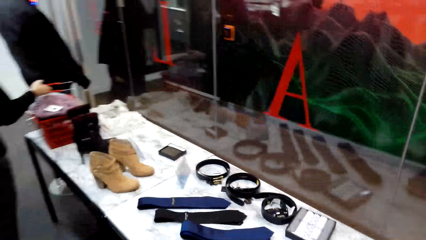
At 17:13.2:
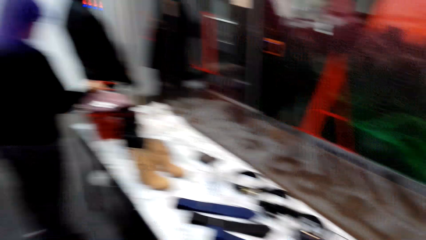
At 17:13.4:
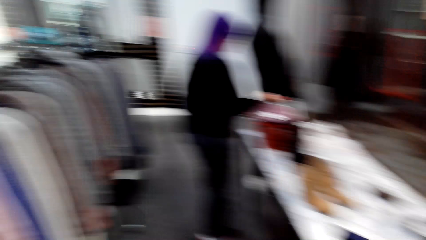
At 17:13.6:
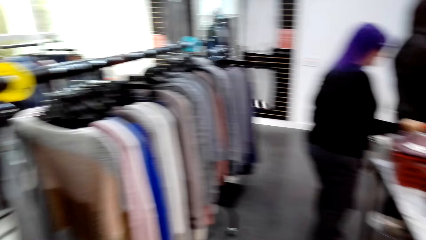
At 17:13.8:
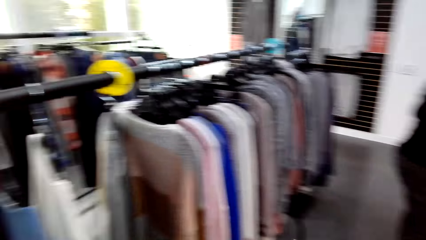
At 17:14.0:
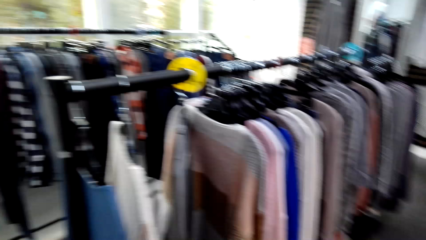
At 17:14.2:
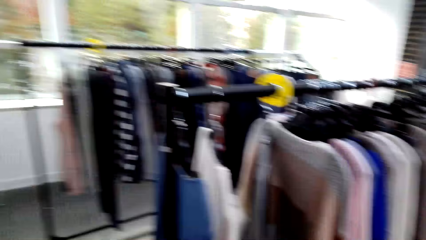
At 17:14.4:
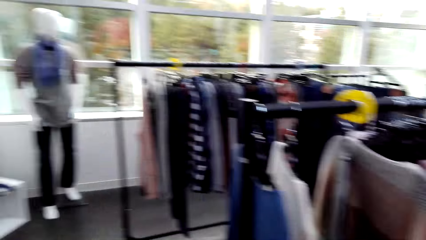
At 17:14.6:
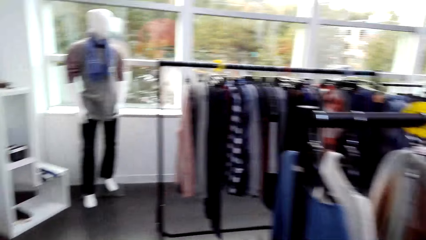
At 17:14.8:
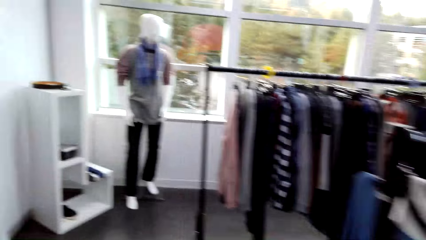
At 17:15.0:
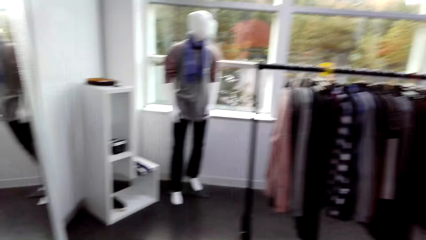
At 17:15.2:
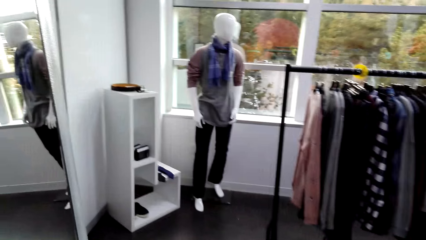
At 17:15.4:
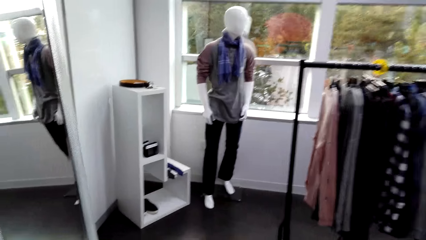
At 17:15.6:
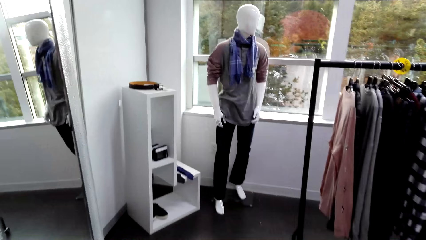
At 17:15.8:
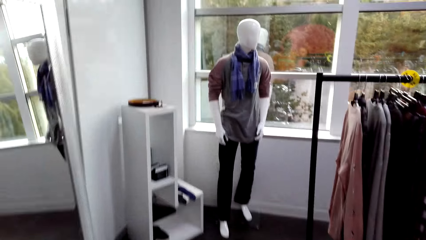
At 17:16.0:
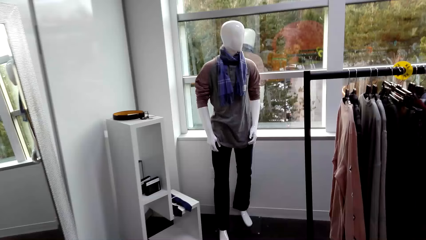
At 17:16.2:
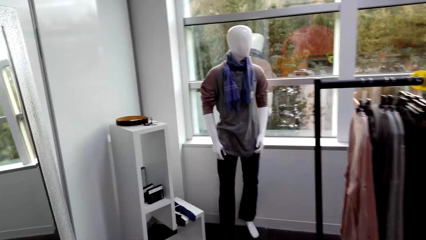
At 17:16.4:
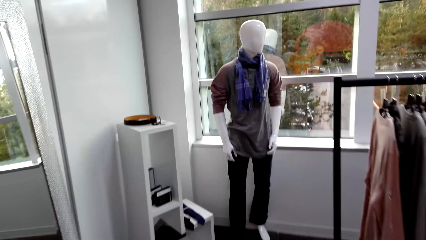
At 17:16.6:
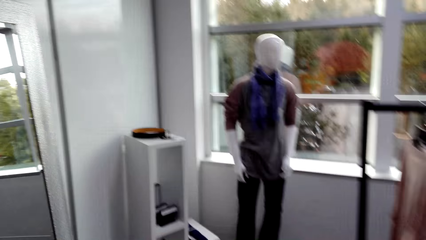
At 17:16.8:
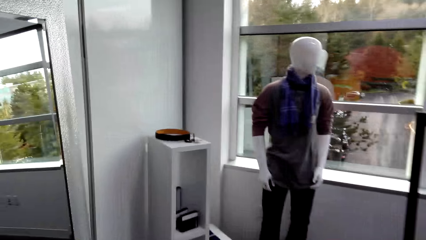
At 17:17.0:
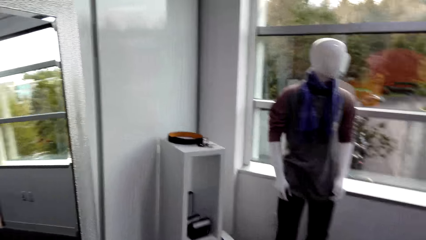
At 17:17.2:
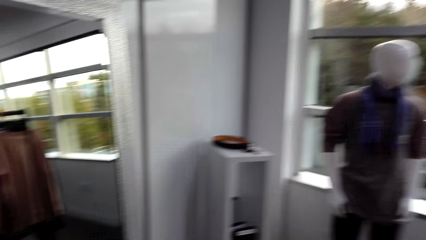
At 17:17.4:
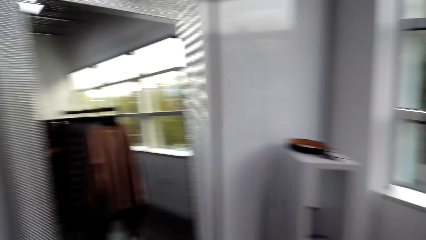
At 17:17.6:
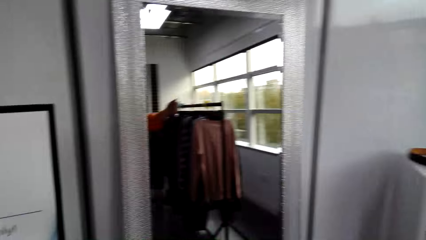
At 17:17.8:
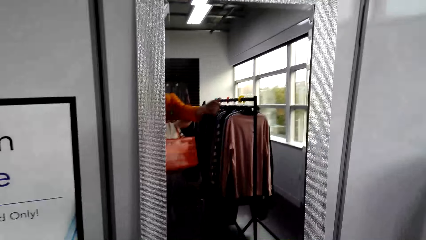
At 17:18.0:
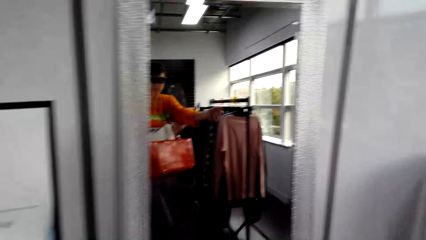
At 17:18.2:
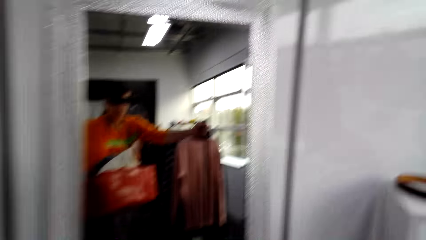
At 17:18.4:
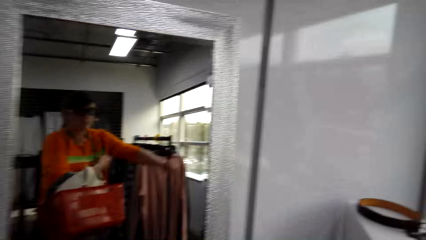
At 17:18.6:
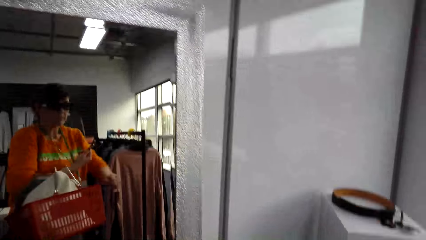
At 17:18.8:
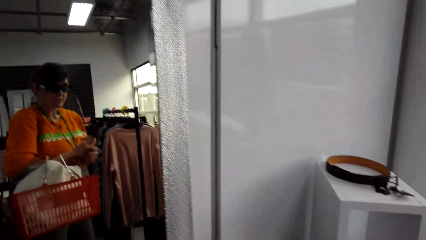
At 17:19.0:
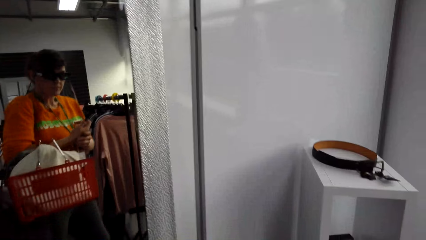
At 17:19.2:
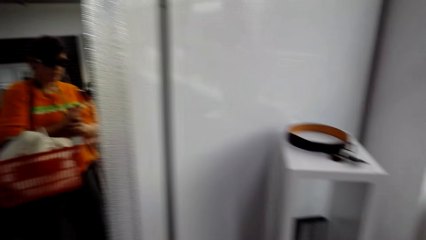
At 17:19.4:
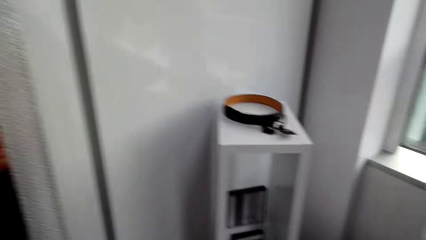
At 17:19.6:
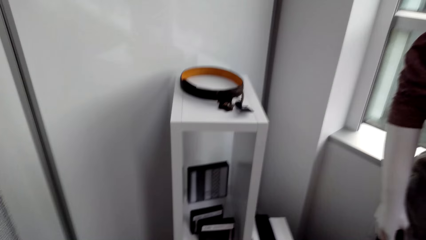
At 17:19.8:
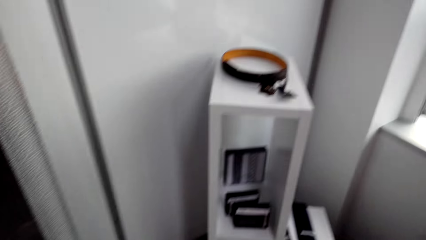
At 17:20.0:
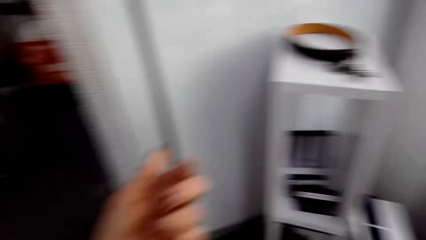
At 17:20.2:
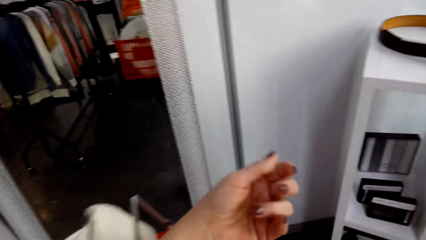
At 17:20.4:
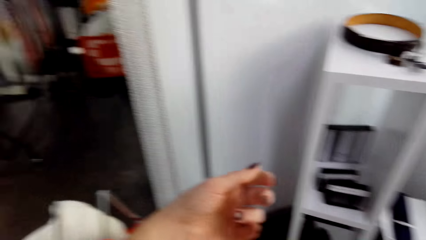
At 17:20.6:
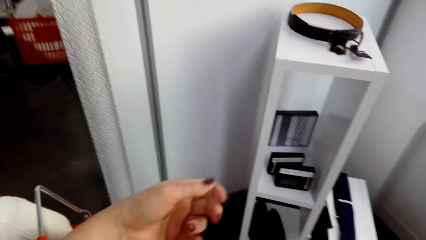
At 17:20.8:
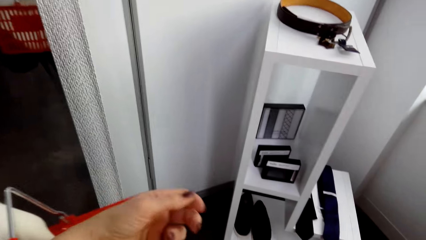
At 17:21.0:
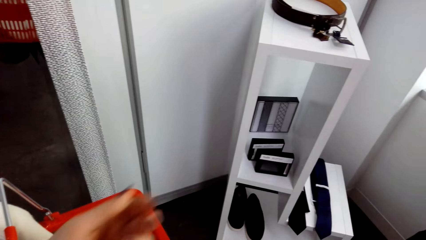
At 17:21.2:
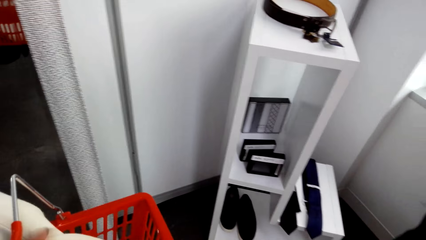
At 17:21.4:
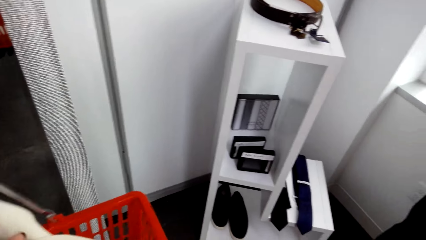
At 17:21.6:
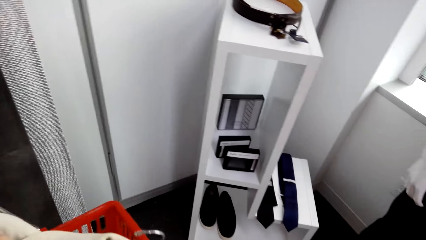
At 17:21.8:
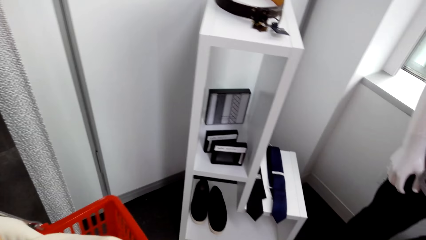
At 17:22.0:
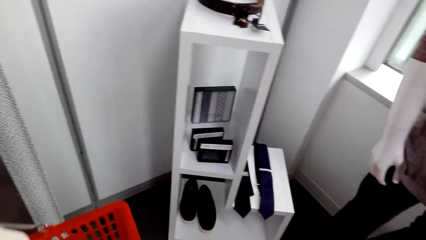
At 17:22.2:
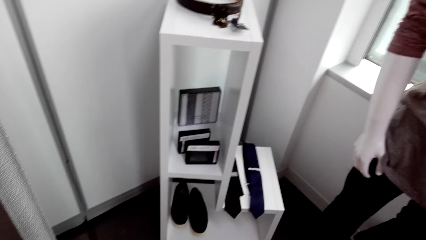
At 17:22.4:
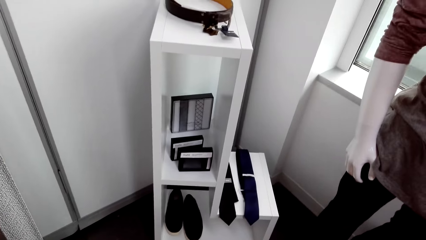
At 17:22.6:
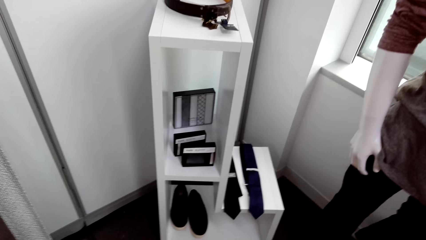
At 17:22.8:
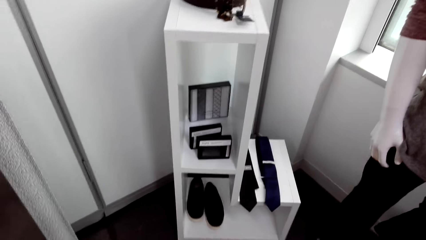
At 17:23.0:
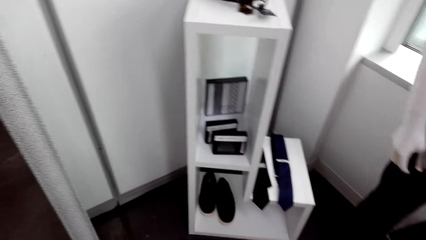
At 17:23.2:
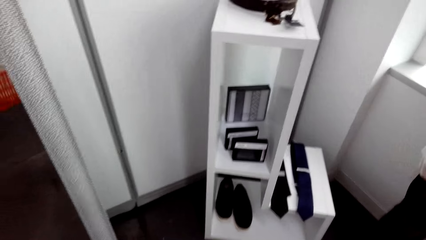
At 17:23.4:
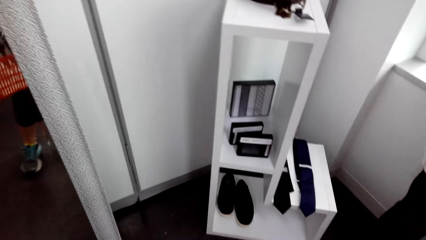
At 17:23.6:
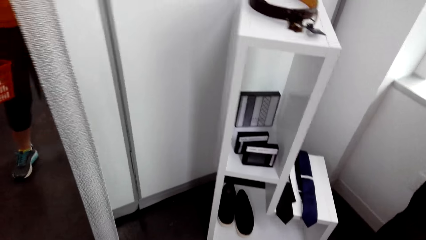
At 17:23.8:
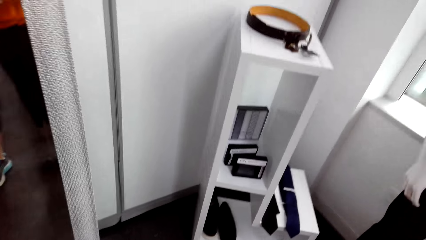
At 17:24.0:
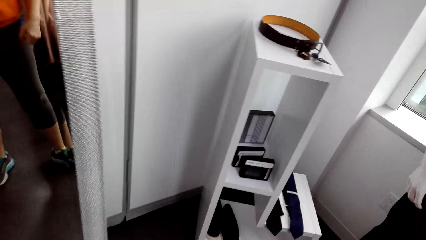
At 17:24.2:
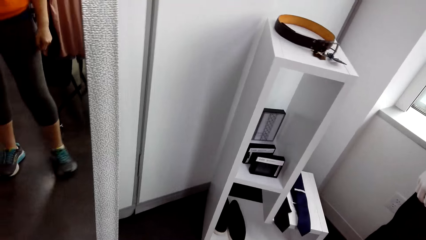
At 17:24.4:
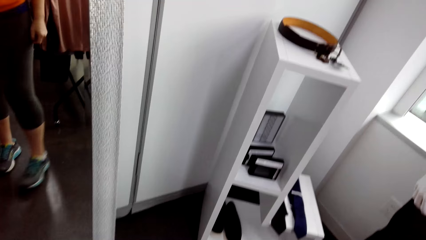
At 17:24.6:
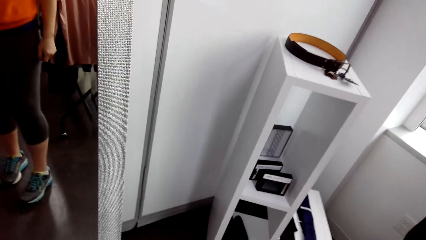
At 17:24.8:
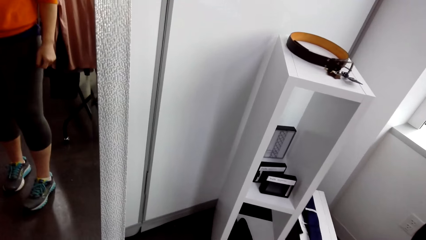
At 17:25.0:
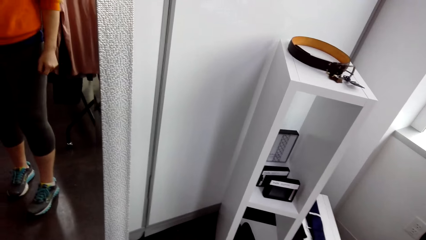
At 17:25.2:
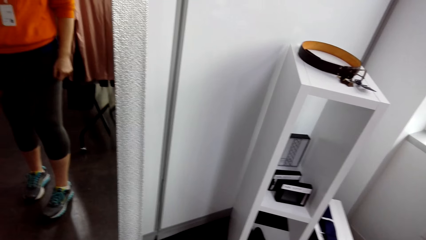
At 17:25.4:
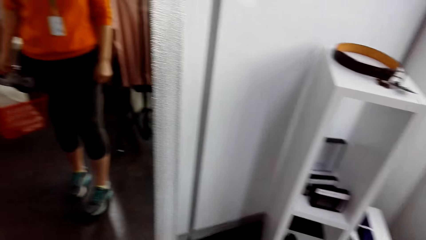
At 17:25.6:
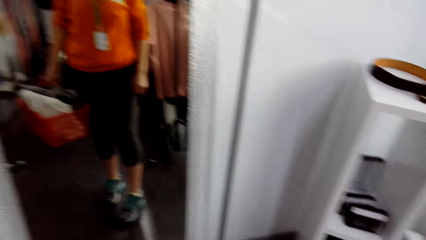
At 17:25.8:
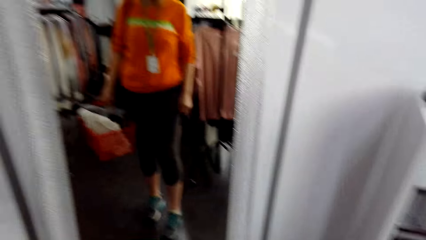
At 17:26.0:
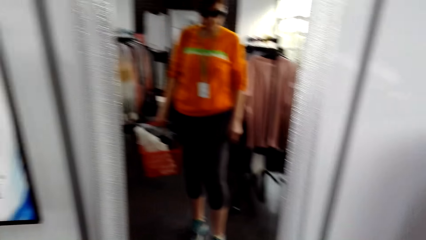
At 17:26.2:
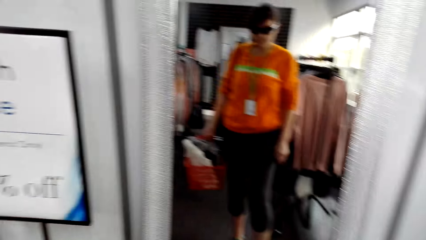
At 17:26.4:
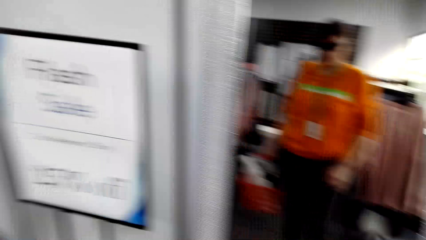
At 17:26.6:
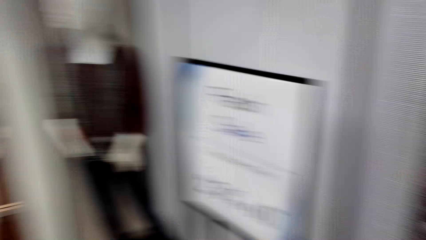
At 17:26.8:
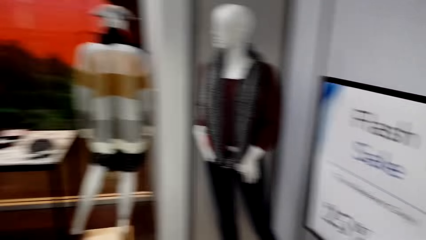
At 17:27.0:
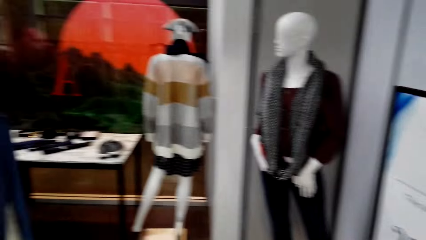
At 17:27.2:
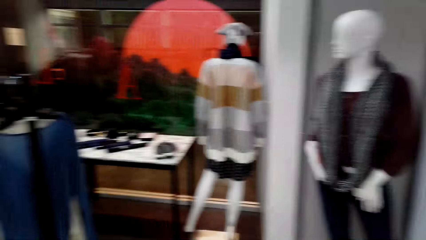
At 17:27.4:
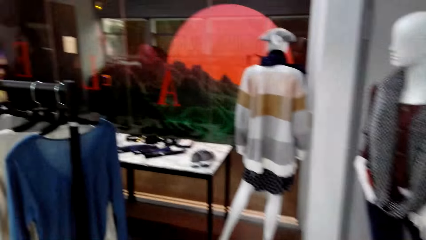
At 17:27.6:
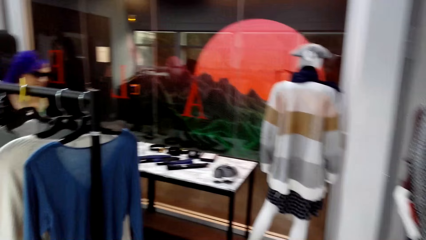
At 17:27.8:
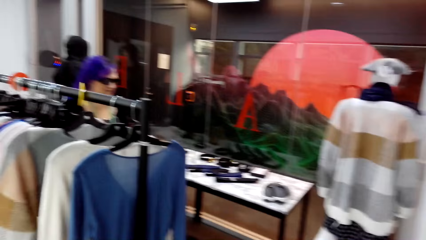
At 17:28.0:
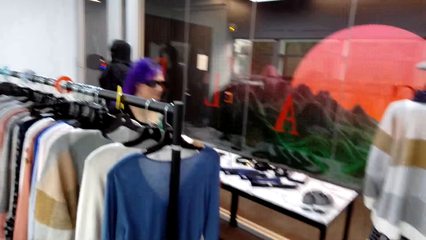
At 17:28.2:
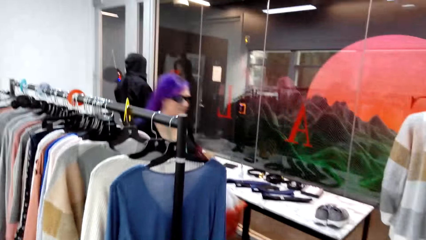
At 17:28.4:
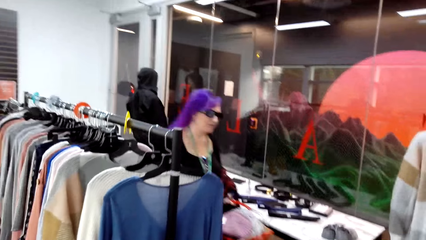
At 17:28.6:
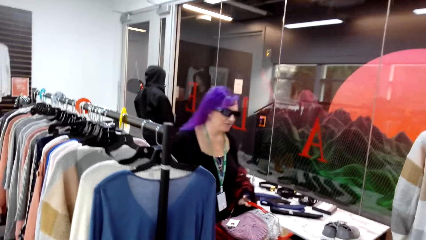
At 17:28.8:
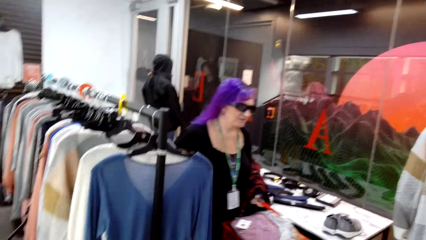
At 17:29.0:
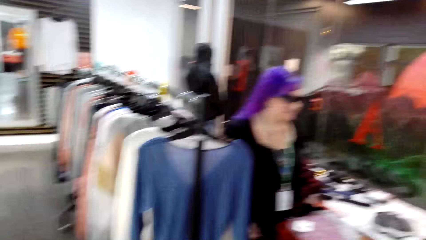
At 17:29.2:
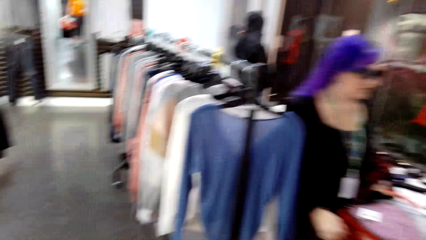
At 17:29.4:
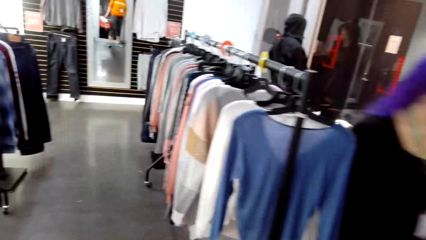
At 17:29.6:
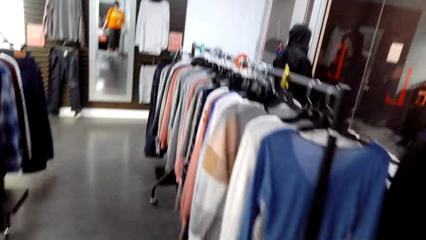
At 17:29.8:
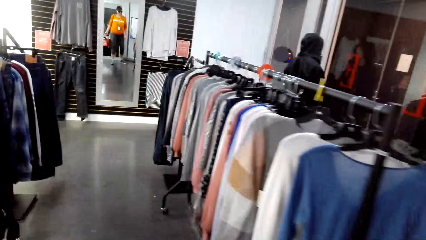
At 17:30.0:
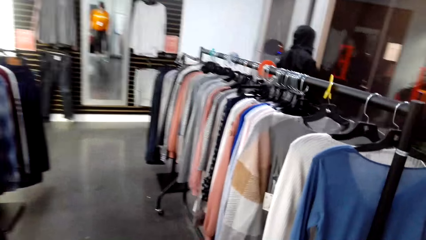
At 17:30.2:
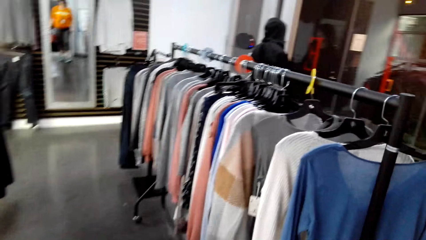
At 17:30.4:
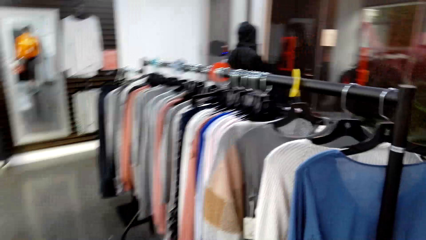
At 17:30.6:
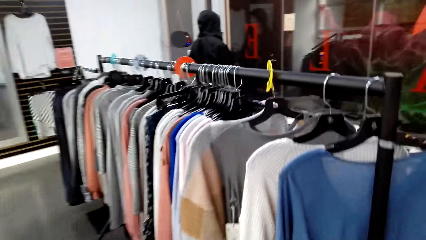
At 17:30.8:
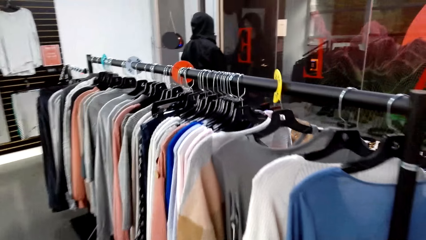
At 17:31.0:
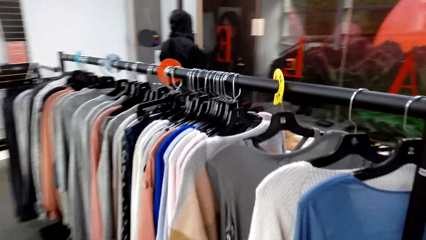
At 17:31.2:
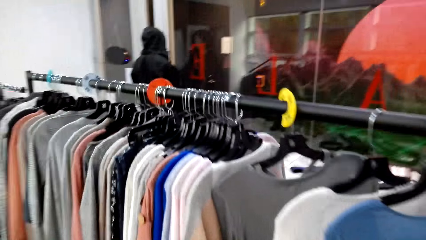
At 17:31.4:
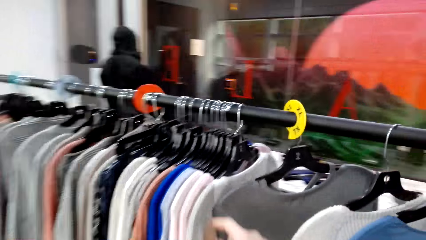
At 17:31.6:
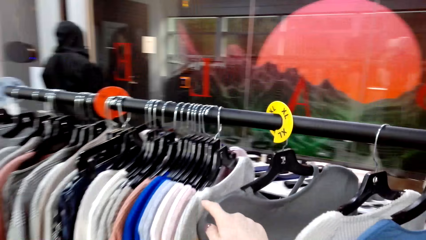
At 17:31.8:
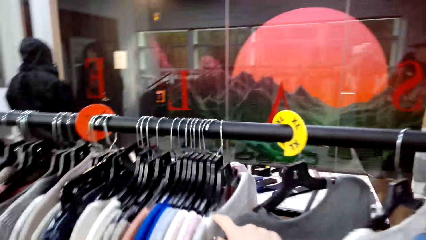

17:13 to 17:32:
A lady picks up a shopping basket. The camera wearer walks around the room. Another lady moves around. The camera wearer looks around the room. The first lady walks around the room.
